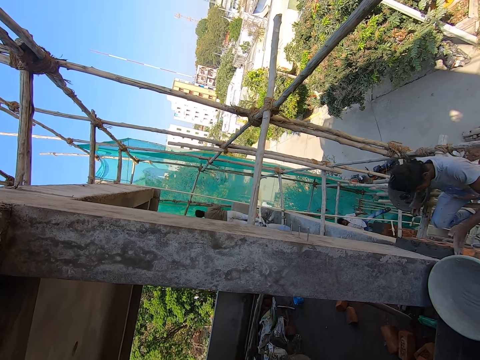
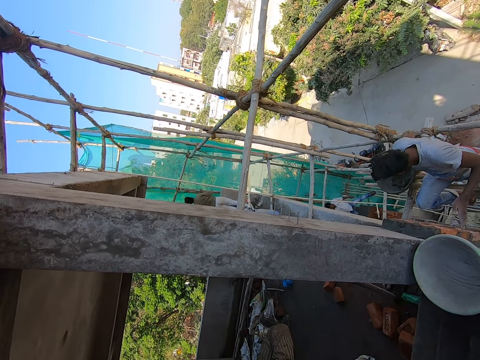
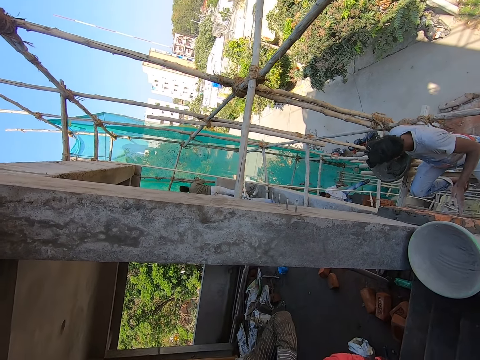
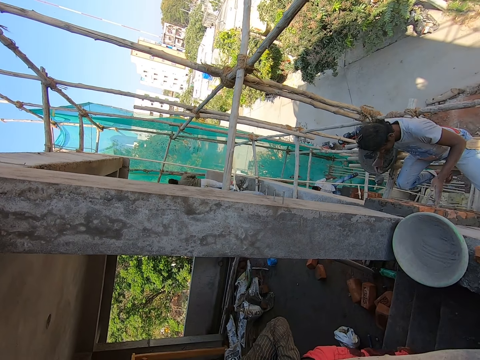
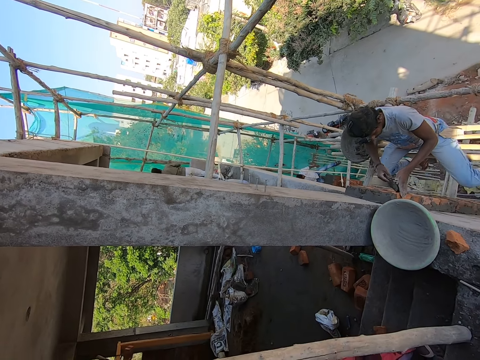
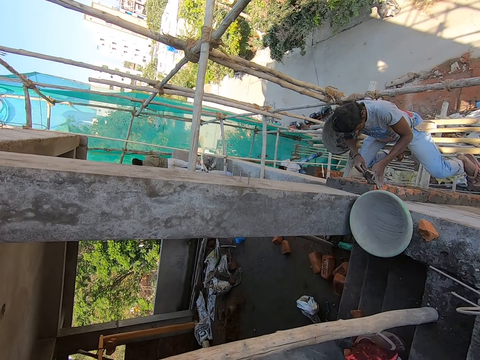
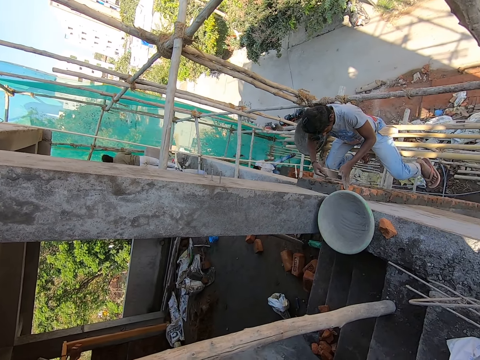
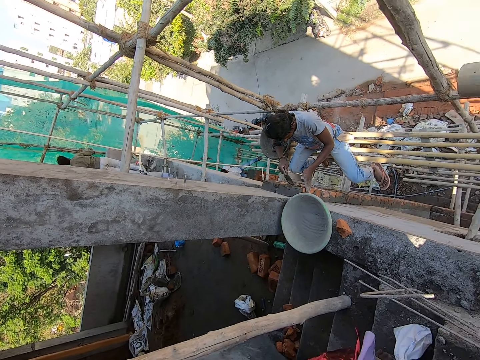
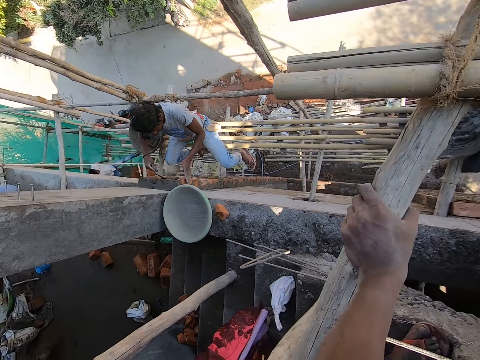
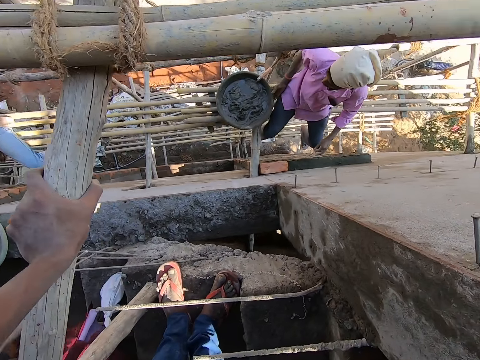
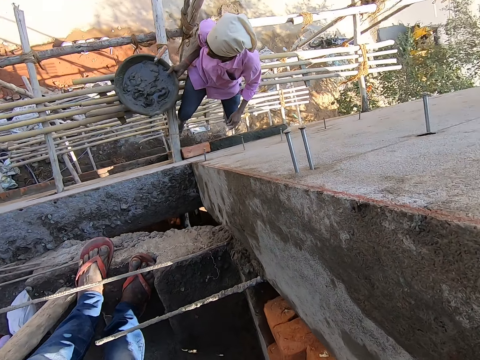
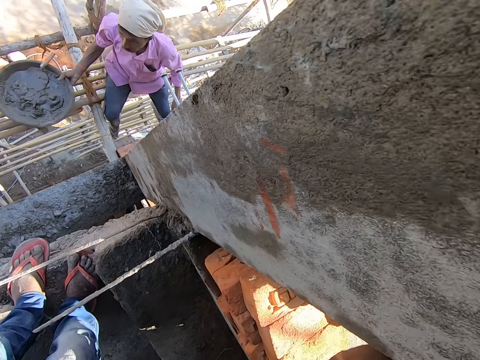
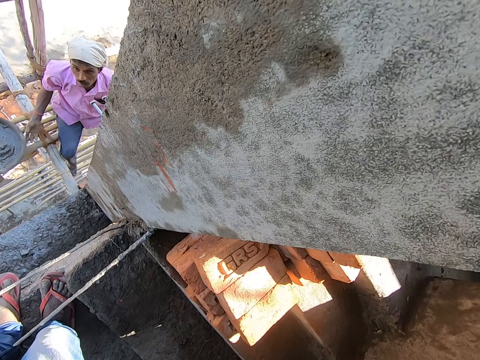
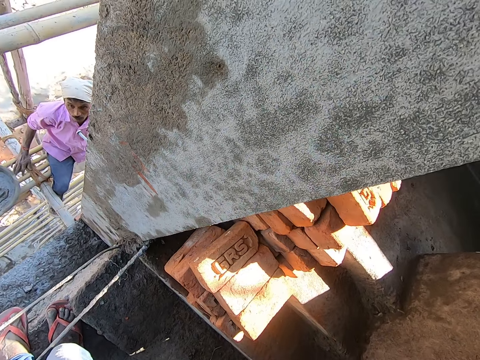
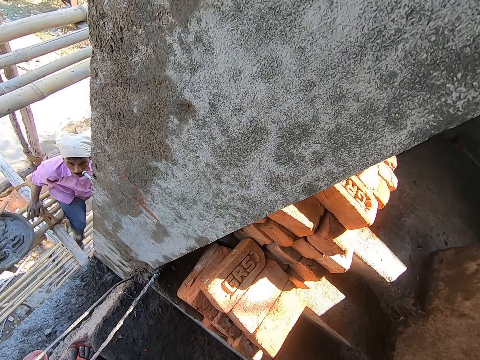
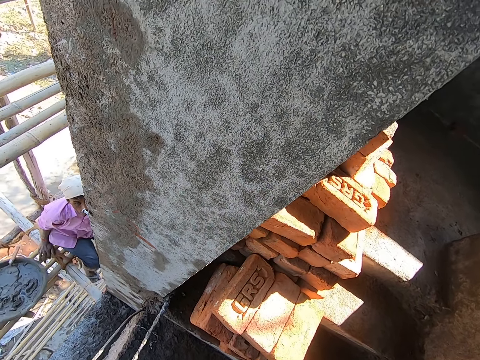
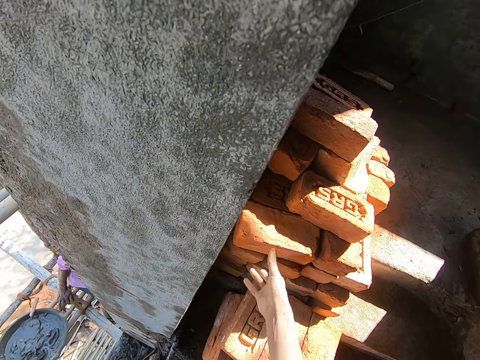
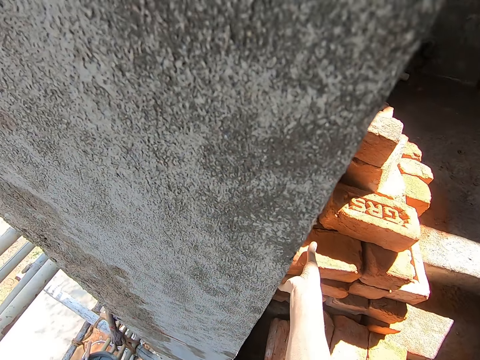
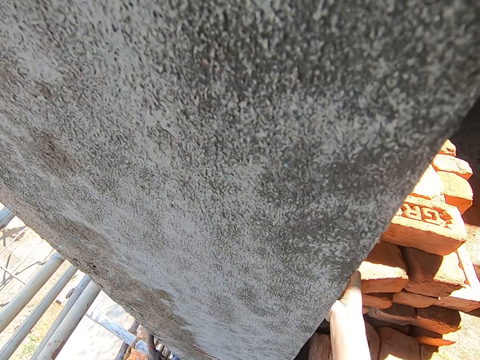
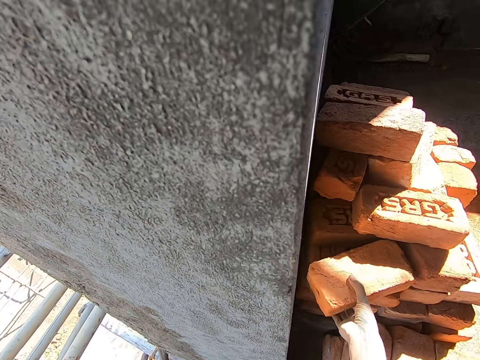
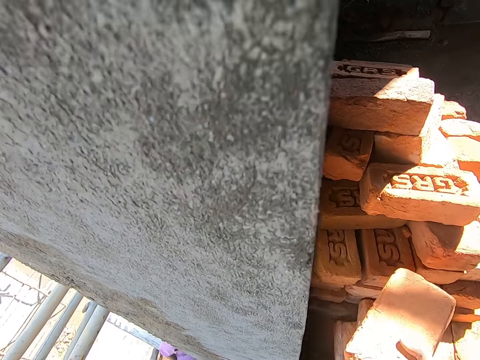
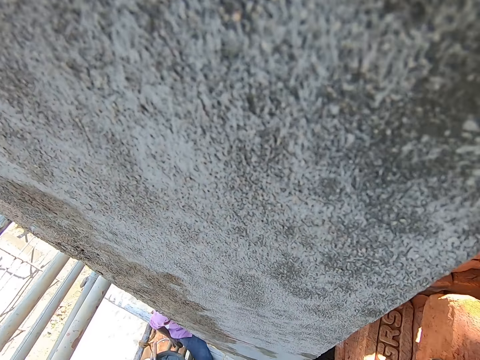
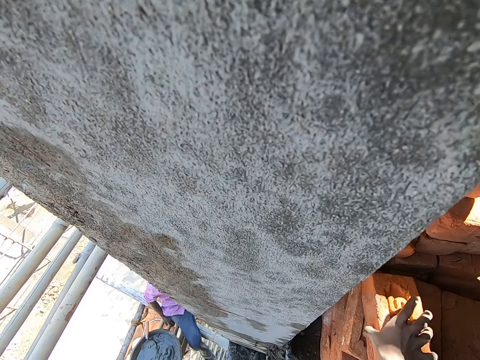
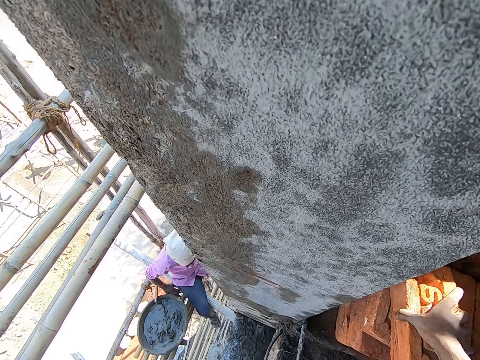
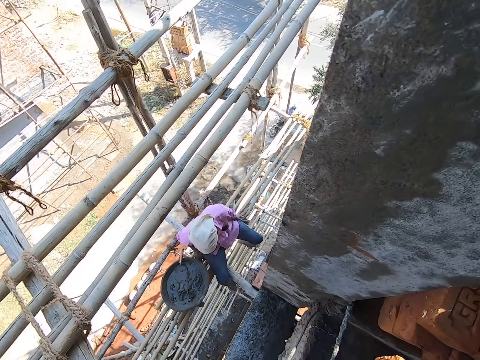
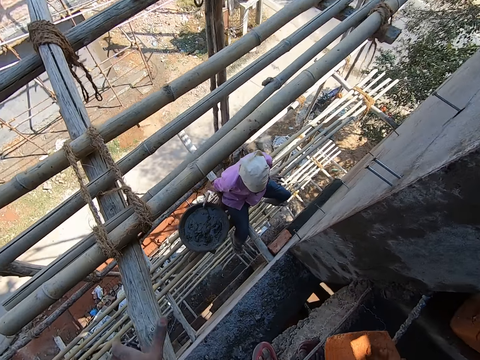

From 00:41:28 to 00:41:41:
A man scoops mortar from the head pan with the trowel in his right hand. The man puts the mortar on the brick with the trowel in his right hand. A woman converses with the camera wearer. The camera wearer converses with the woman. He picks up a brick from the stack of bricks with his right hand.

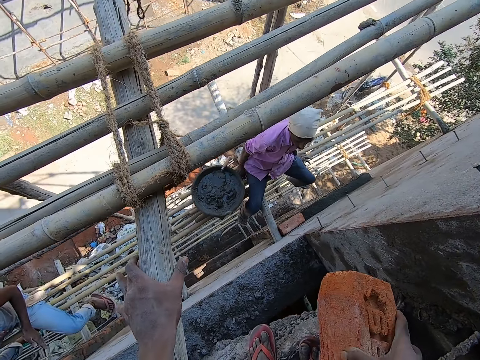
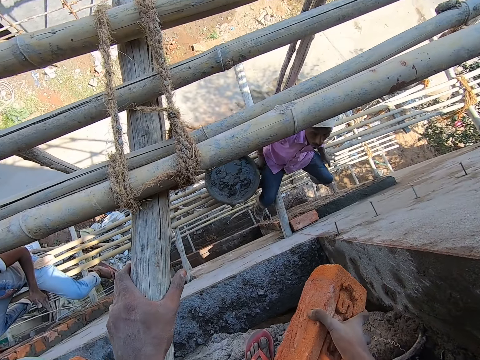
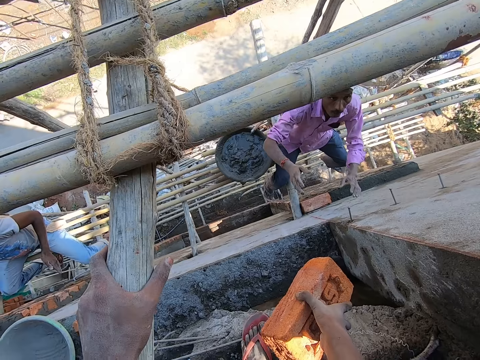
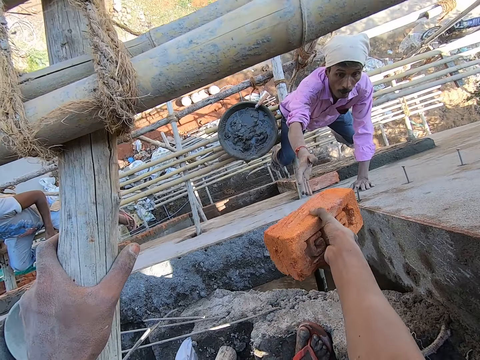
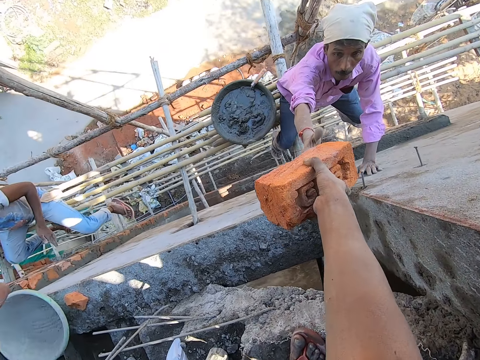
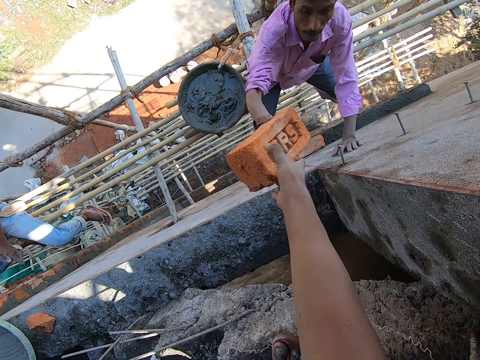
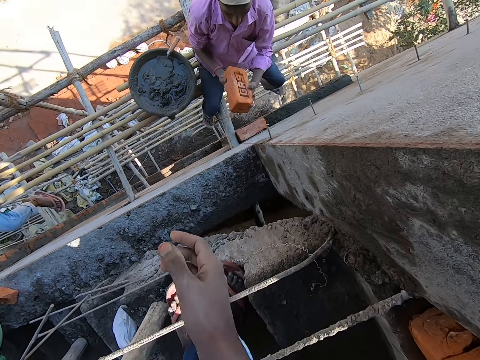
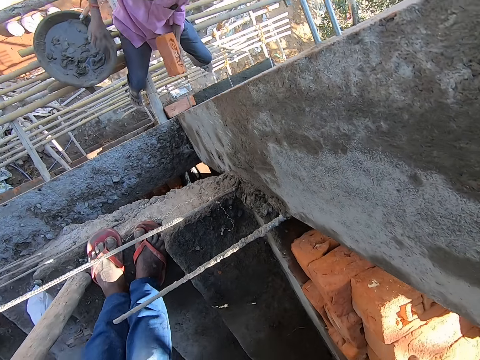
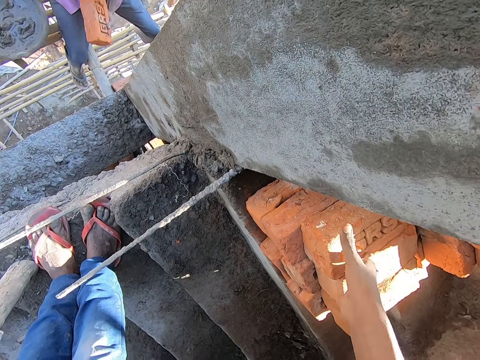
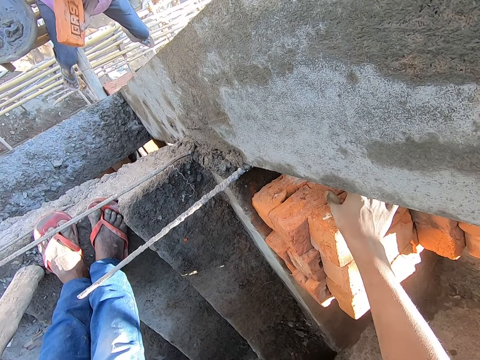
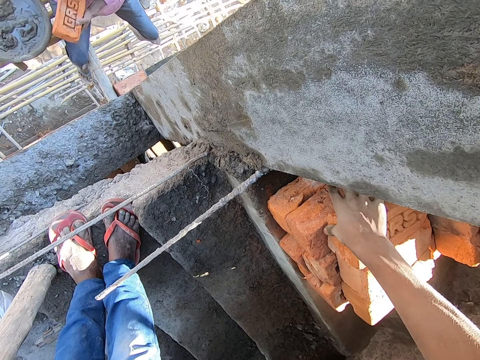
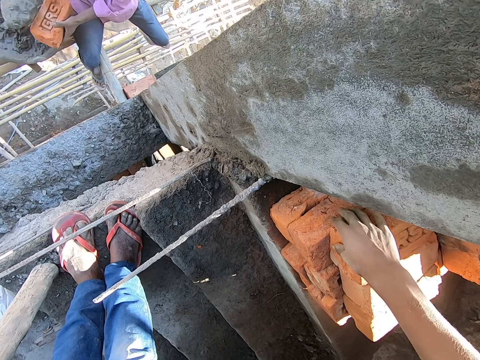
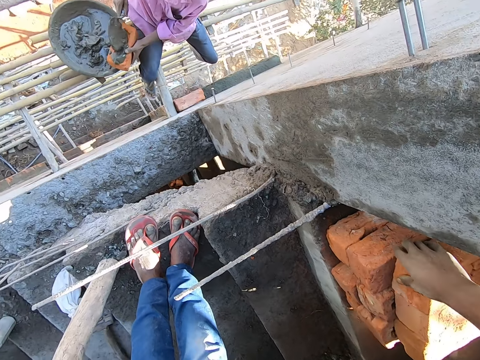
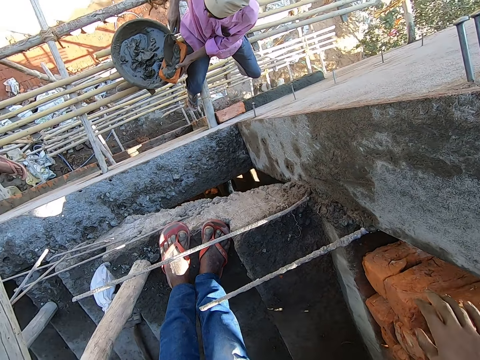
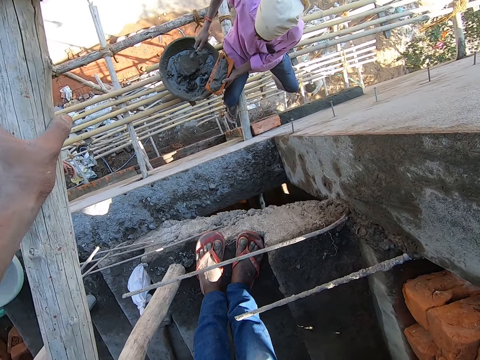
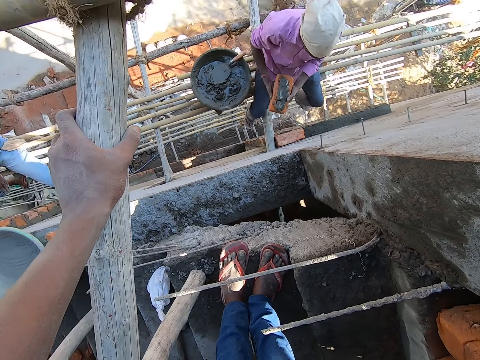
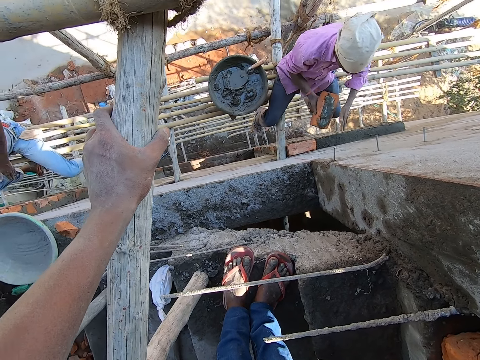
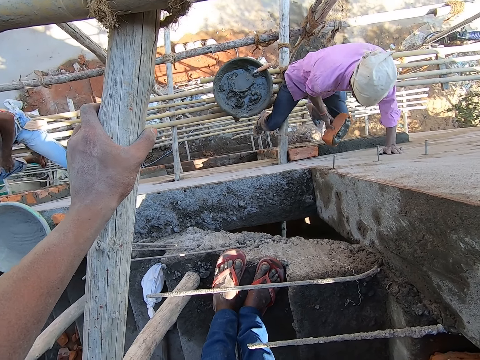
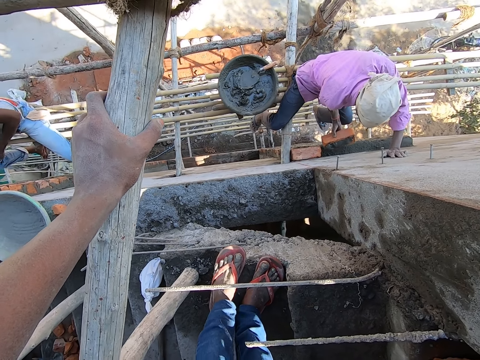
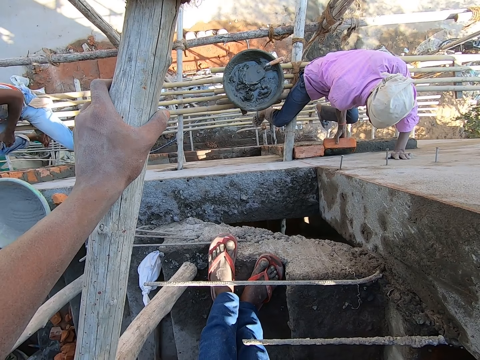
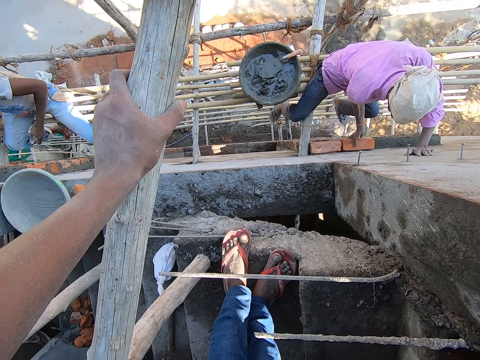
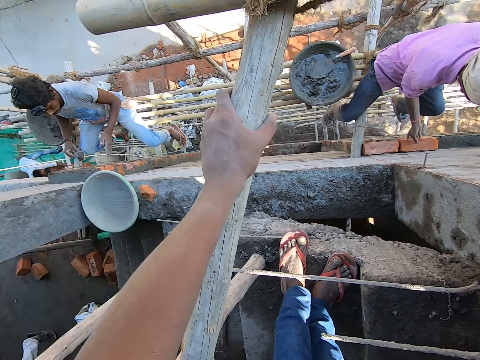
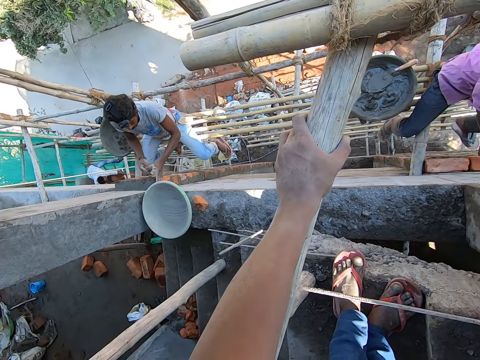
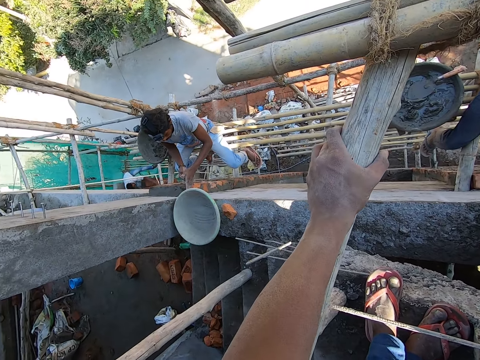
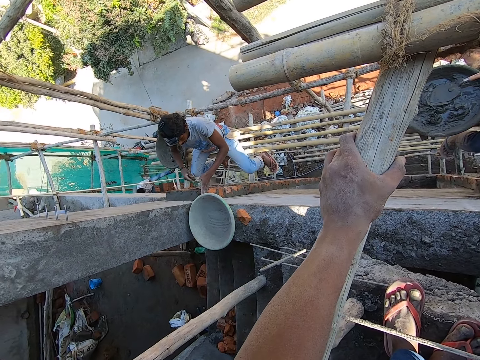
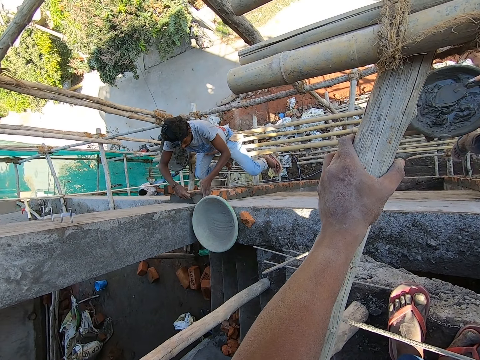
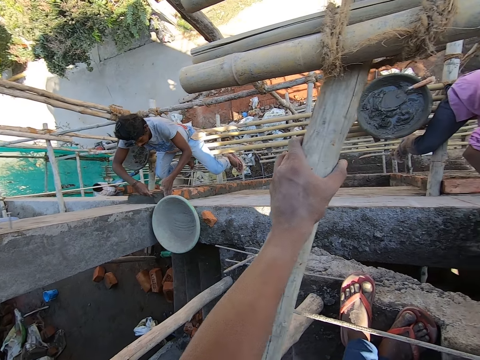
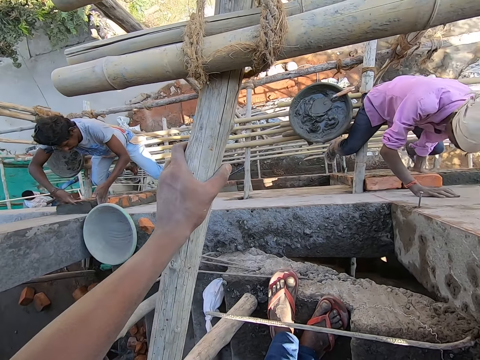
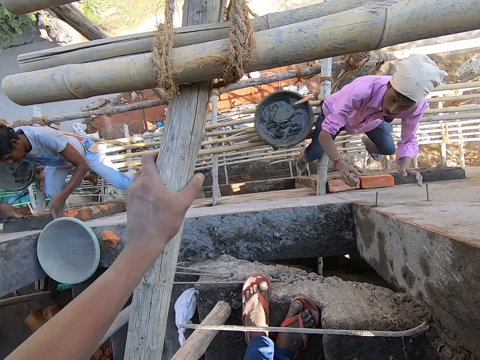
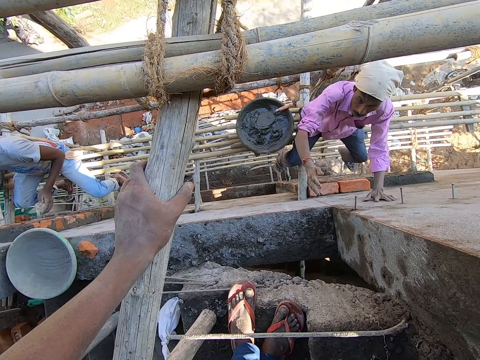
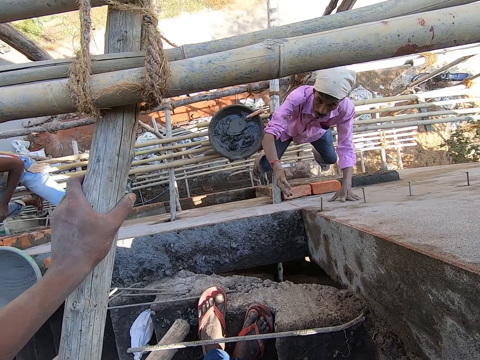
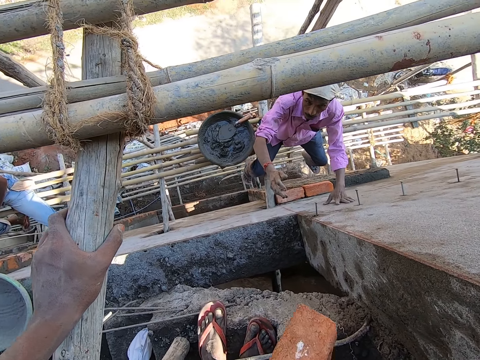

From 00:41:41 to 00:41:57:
The camera wearer passes the brick to a man with his right hand. The man passes the brick from his right hand to his left hand. He scoops mortar from the head pan with the trowel in his right hand. He puts the mortar on the brick in his left hand with the trowel in his right hand. He drops the trowel in the head pan with his right hand. He passes the brick from his left hand to his right hand. He places his left hand on the wall. He lays the brick on the wall with his right hand. Another man puts the mortar on the brick in his left hand with the trowel in his right hand. The other man dresses the mortar on the brick with the trowel in his right hand. The first man places his left hand on the wall.
